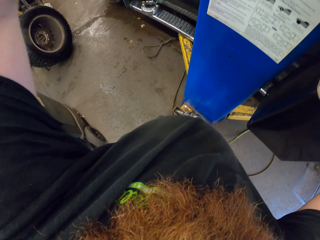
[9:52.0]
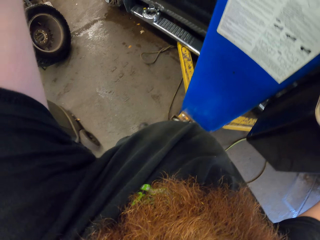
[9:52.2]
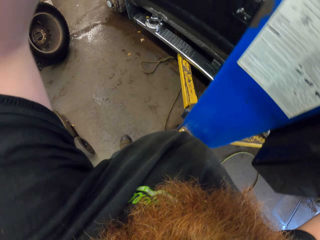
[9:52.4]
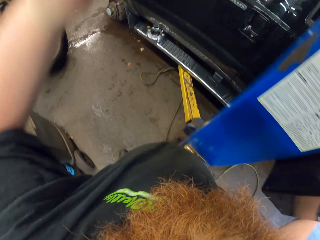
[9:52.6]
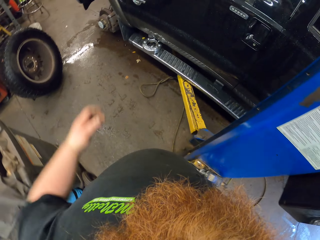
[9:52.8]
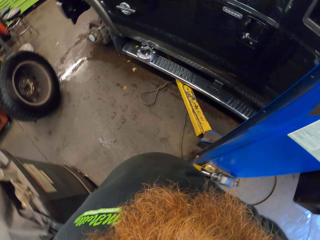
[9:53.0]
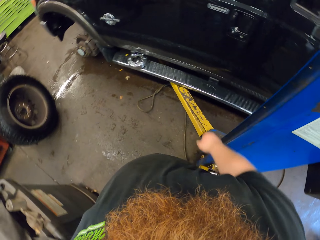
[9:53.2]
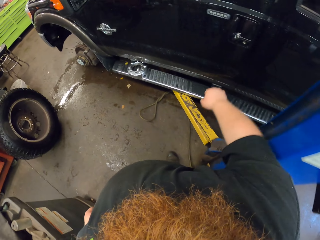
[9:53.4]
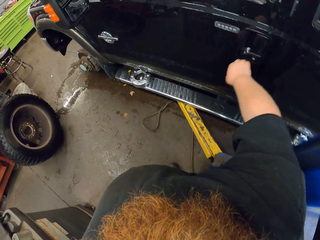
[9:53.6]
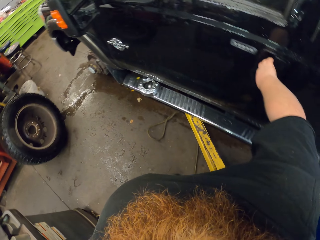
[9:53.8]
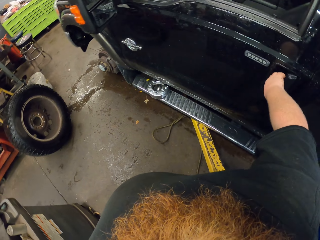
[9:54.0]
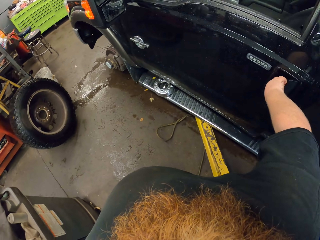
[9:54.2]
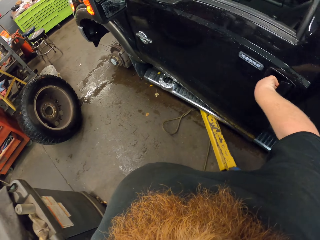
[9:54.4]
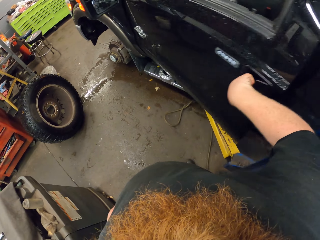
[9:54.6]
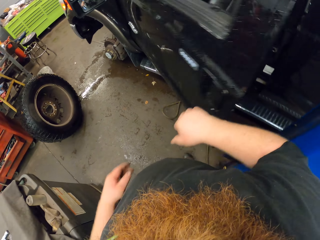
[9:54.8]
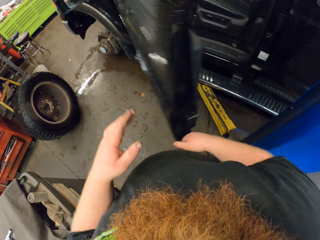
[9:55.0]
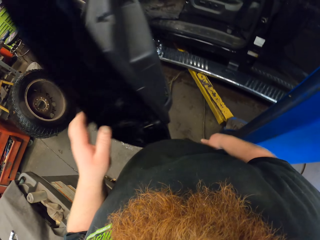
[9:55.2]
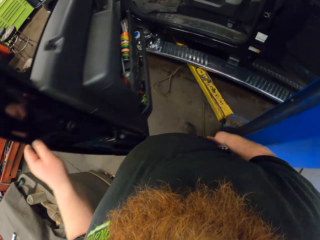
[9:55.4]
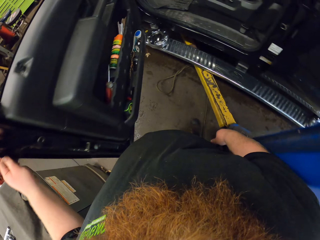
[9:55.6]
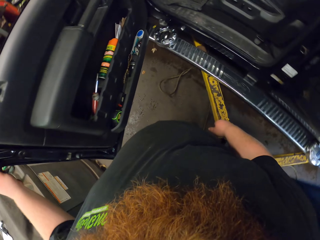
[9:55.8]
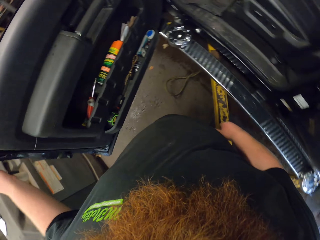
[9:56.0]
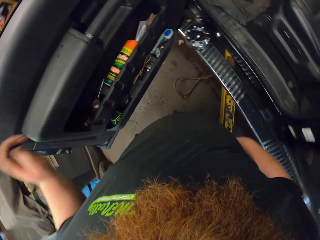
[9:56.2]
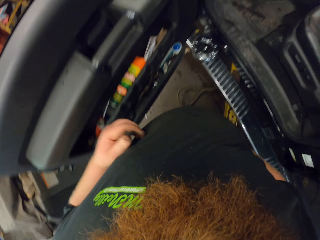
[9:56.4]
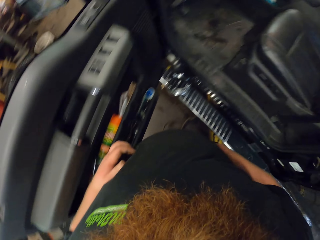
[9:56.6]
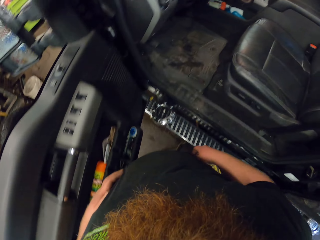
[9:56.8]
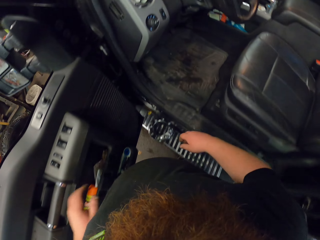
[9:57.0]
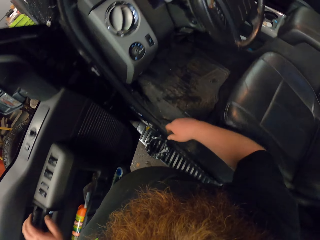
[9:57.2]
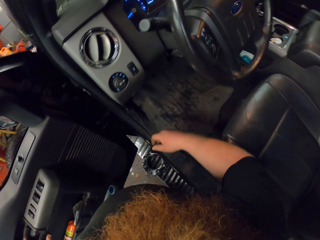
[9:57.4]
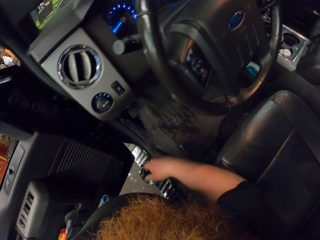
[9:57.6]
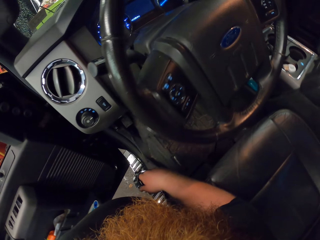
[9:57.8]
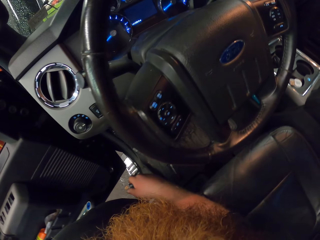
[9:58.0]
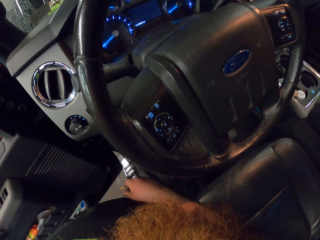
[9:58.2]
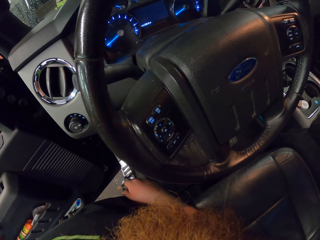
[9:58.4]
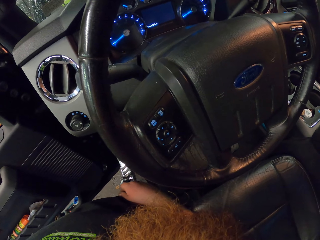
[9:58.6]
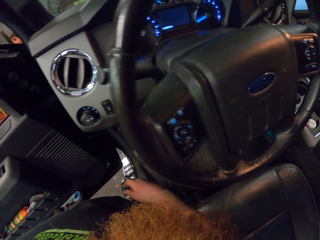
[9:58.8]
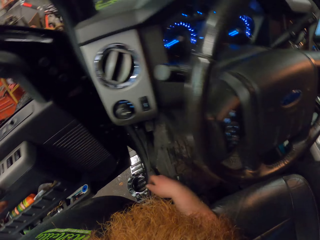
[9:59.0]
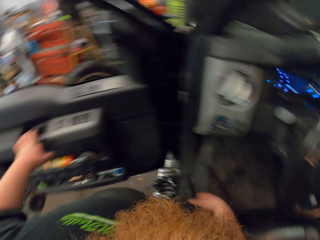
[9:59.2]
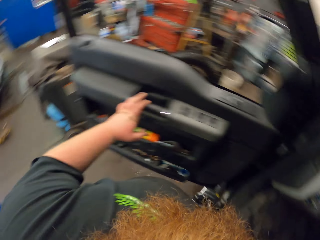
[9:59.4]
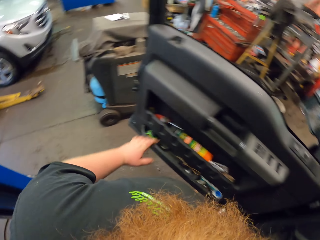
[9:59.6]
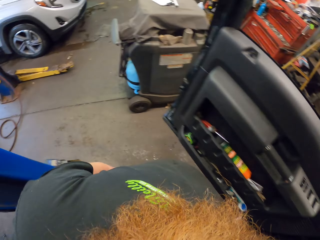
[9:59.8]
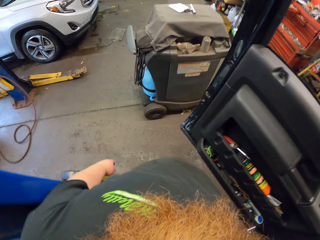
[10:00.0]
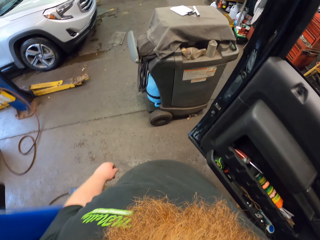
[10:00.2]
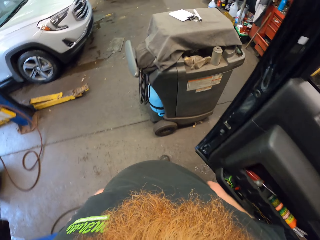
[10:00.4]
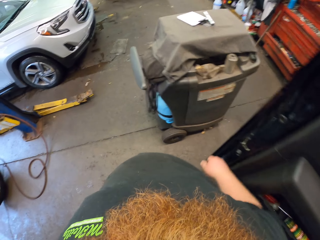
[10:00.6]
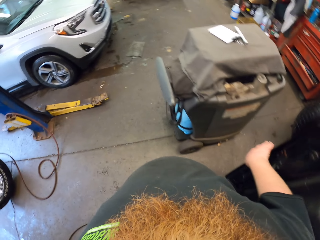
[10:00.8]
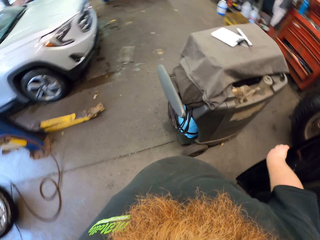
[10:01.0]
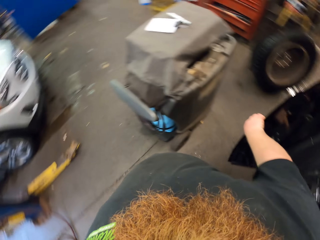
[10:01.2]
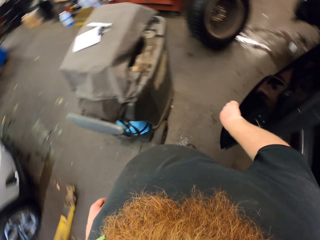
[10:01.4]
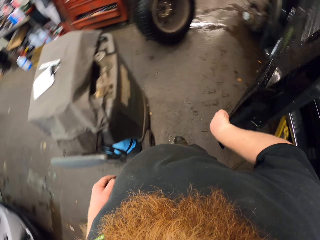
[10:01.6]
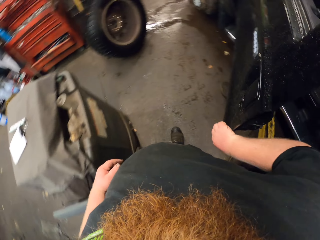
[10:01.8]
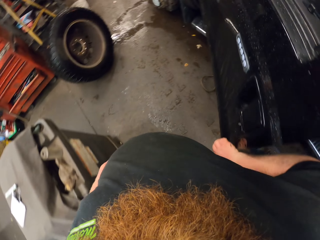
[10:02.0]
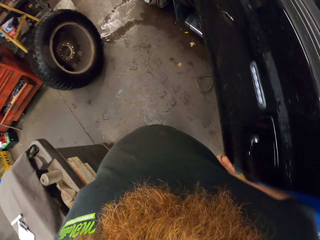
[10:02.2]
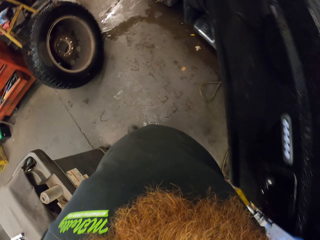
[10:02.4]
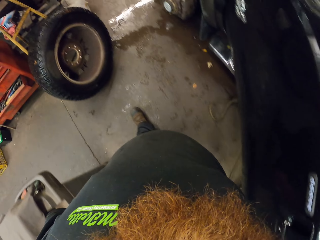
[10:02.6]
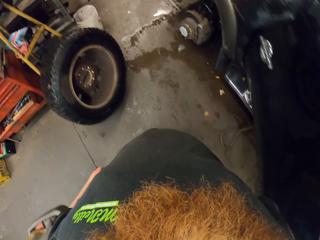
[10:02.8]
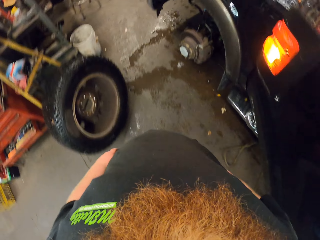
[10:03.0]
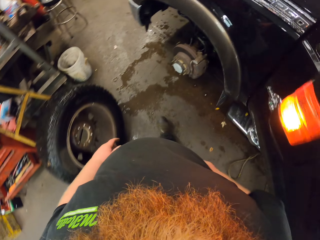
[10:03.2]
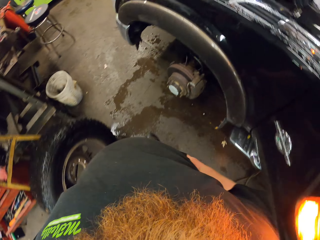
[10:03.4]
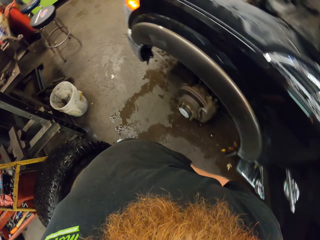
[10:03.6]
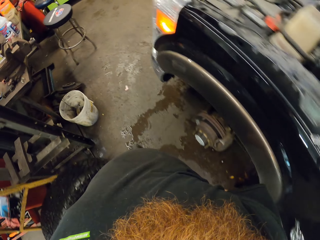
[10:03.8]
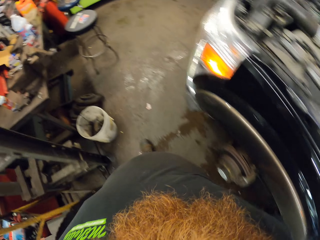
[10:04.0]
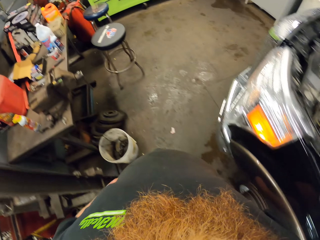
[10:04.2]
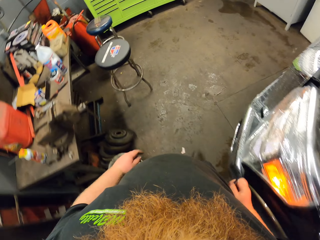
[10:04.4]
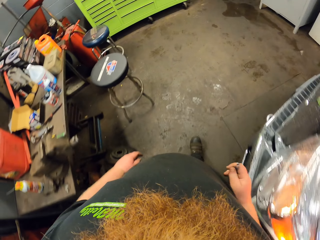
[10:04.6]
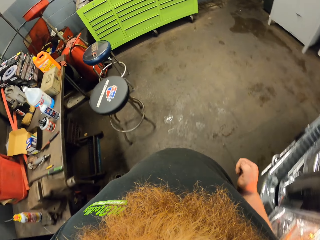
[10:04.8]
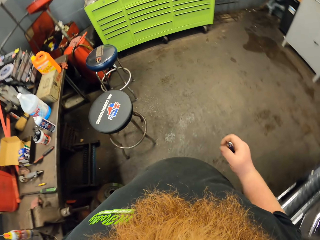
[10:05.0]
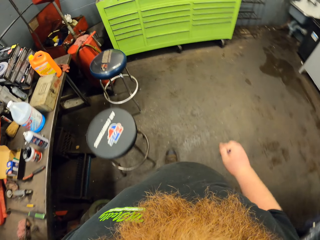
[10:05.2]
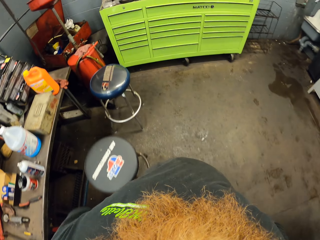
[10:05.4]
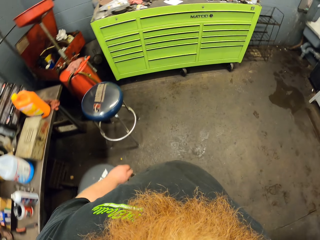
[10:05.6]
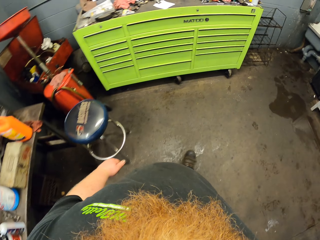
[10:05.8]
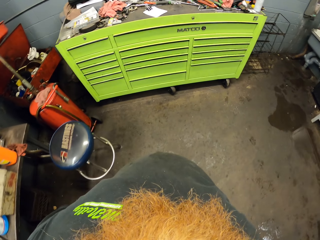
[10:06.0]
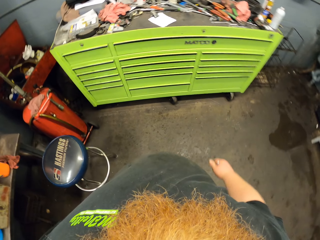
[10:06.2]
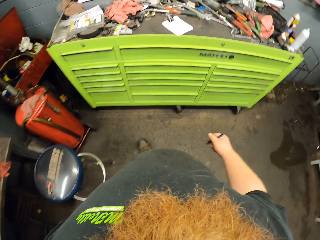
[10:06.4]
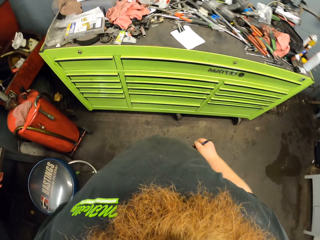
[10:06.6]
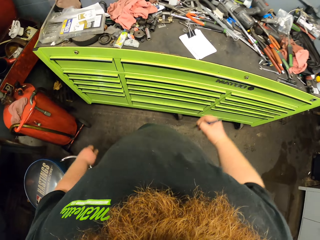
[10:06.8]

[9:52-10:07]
The camera wearer opens the car door. They close the car door. They walk in the garage.

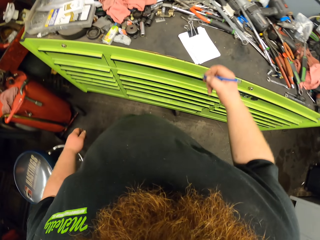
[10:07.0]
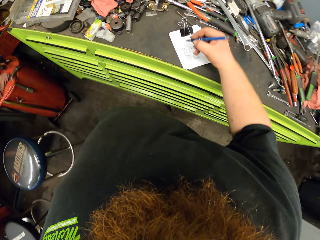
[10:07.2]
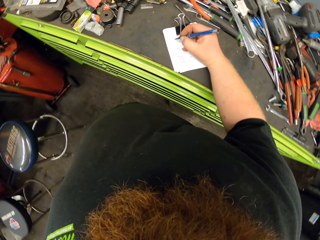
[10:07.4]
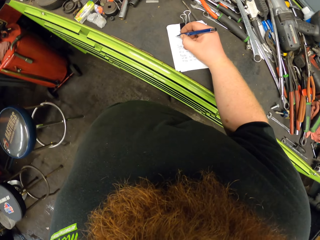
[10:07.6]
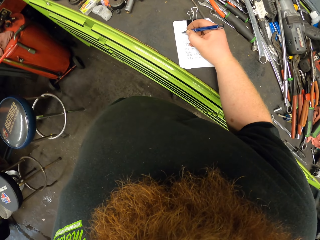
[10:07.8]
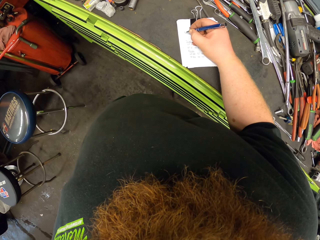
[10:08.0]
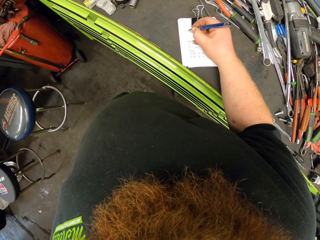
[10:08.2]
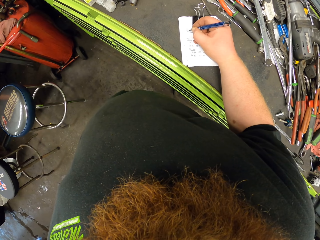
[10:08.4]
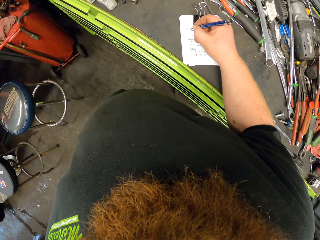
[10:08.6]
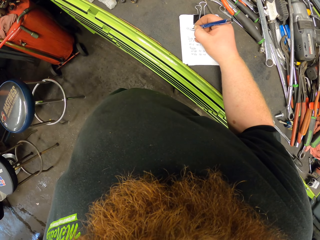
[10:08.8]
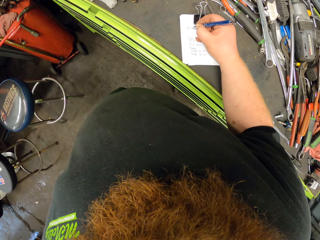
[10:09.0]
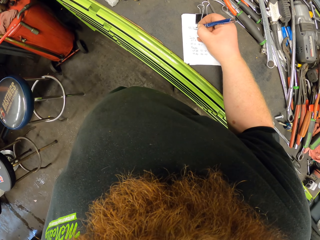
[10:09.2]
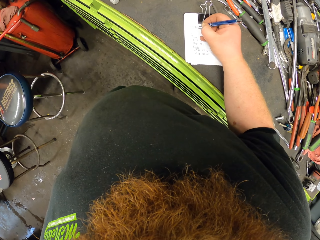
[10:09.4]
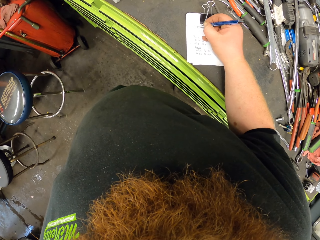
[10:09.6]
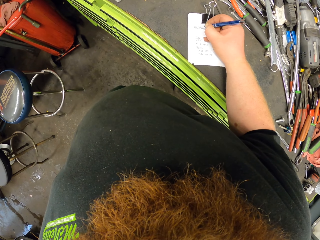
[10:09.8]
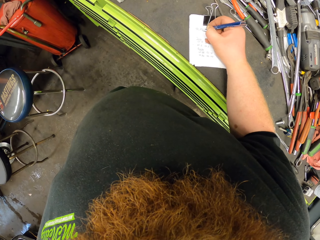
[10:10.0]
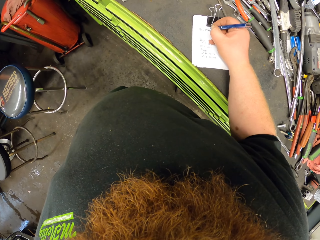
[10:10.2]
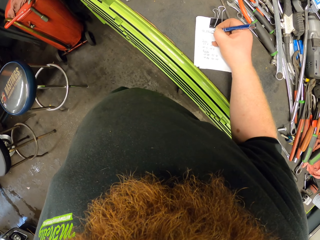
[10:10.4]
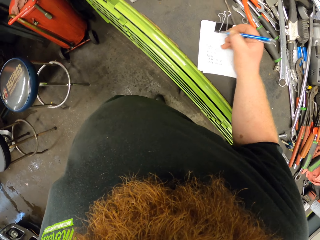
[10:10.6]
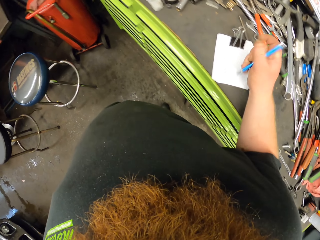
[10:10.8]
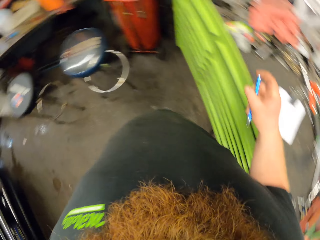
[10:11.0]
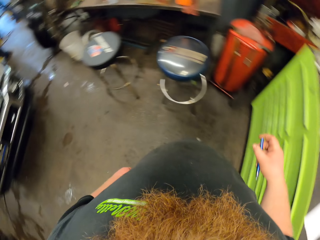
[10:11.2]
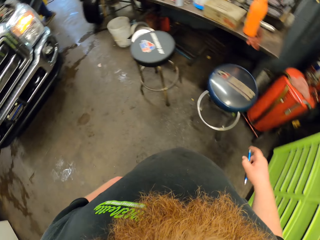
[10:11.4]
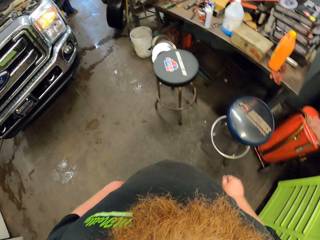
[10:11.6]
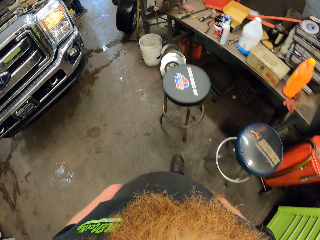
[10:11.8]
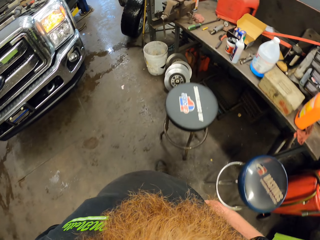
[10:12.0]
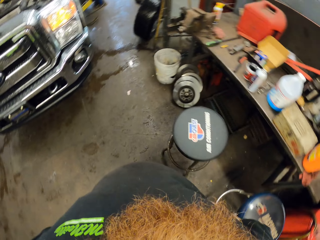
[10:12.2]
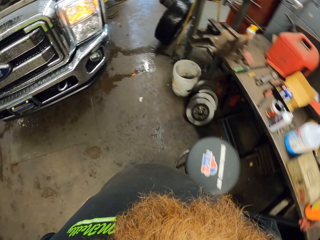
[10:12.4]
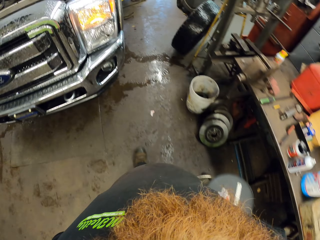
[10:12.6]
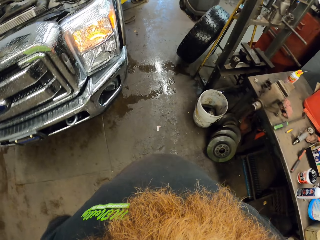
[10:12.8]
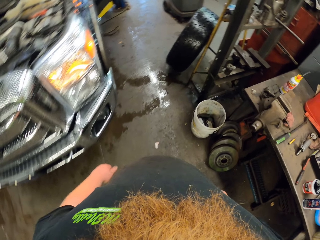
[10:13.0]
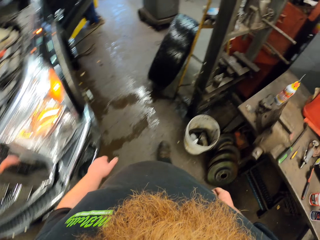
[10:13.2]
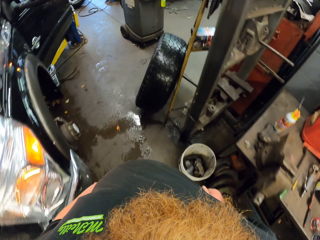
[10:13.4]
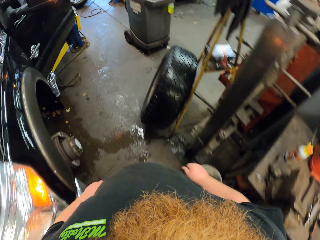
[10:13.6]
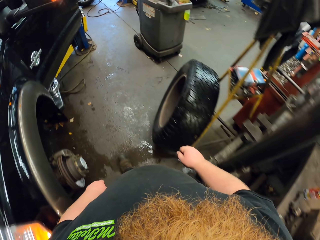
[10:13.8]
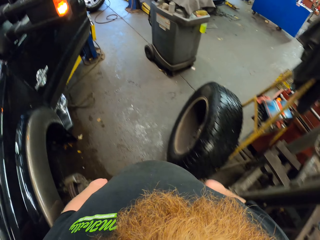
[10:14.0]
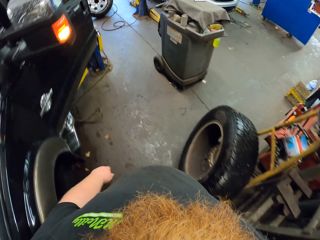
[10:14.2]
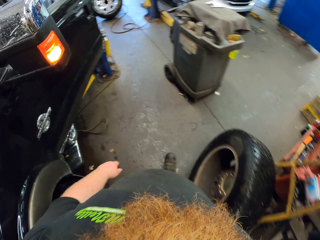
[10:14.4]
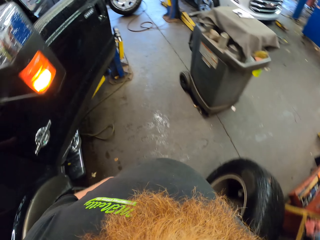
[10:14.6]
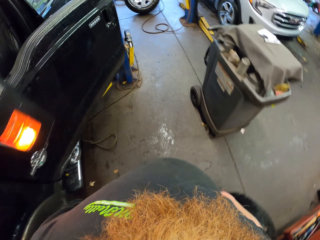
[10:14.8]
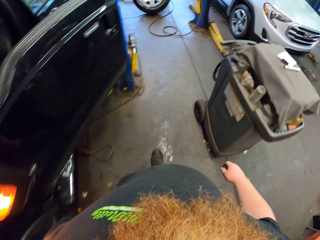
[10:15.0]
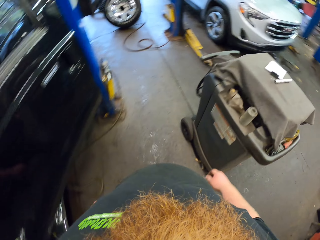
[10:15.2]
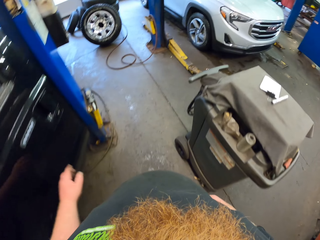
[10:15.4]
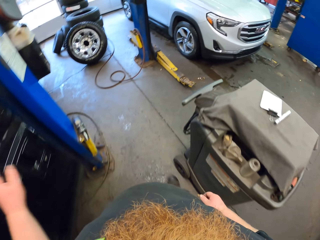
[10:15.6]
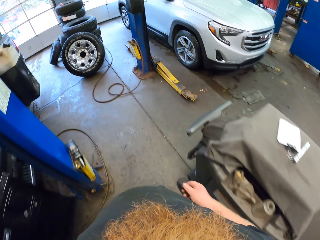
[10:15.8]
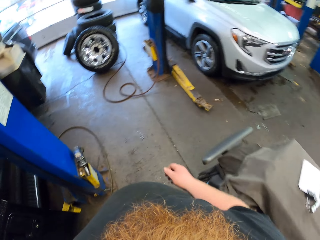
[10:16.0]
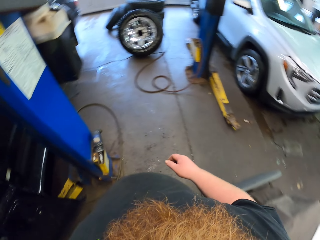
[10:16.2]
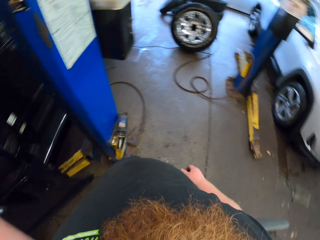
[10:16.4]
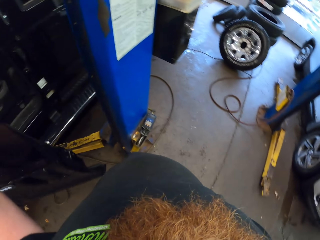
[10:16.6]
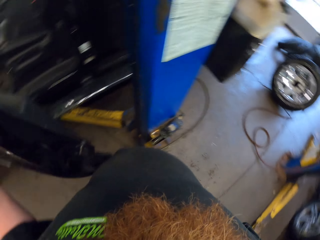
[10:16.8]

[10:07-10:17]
The camera wearer writes with a pen on a notebook. They hold the pen. They walk in the garage.
